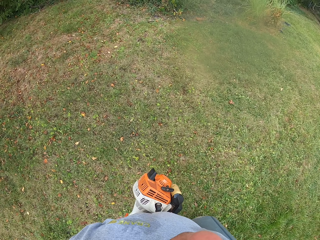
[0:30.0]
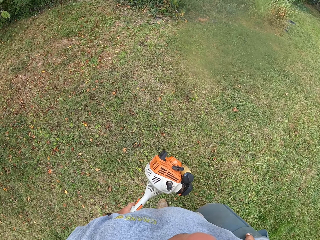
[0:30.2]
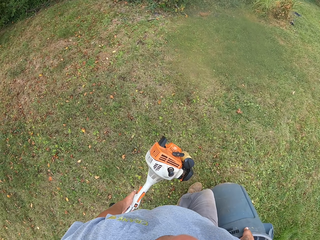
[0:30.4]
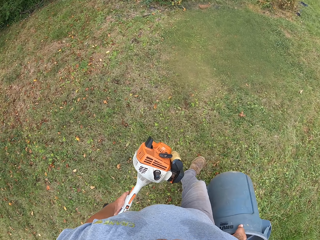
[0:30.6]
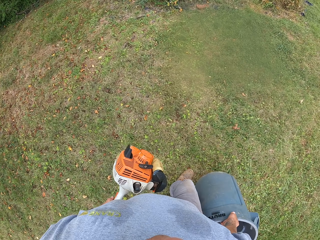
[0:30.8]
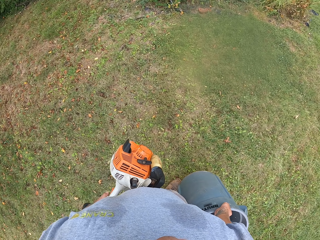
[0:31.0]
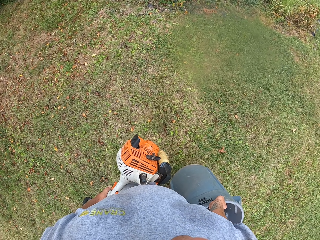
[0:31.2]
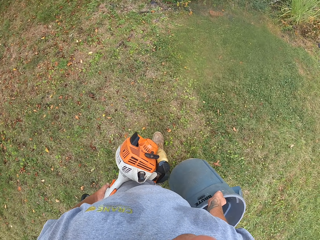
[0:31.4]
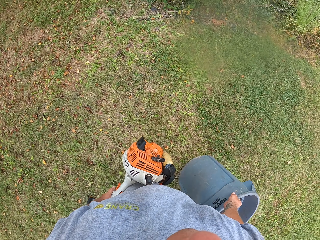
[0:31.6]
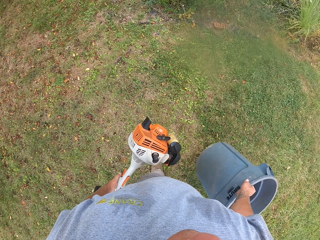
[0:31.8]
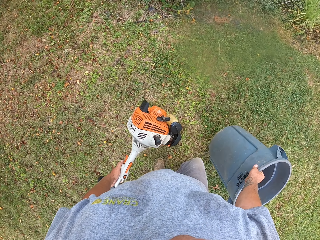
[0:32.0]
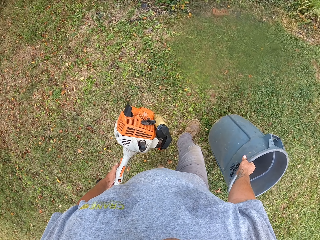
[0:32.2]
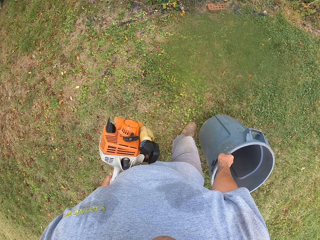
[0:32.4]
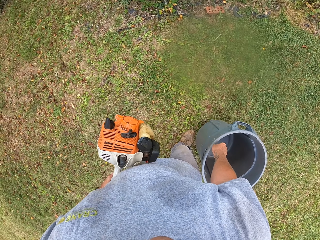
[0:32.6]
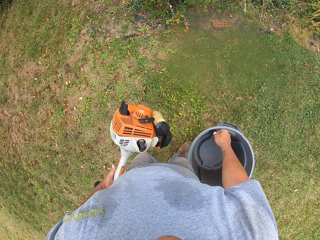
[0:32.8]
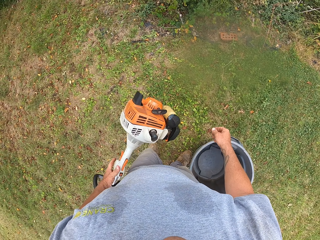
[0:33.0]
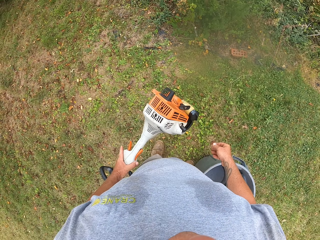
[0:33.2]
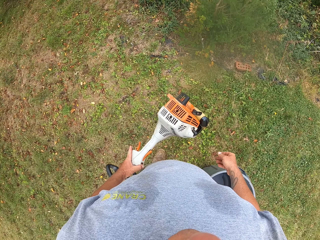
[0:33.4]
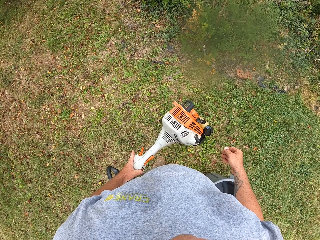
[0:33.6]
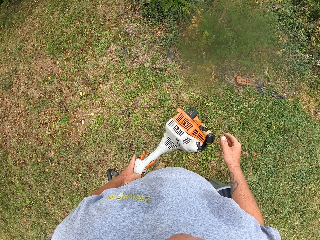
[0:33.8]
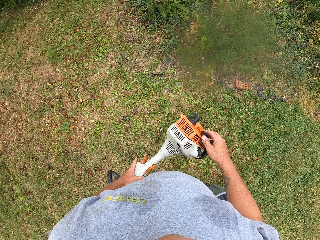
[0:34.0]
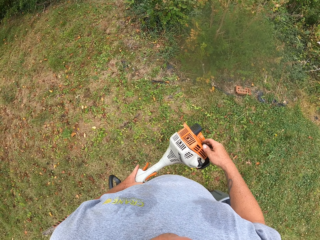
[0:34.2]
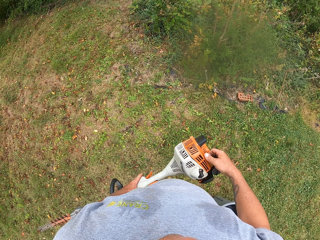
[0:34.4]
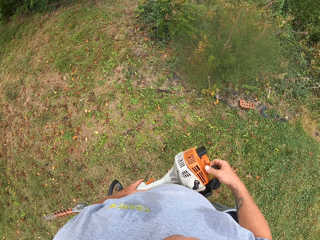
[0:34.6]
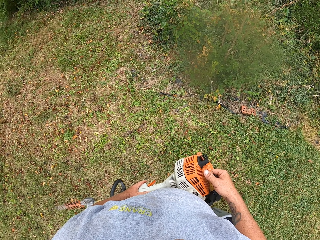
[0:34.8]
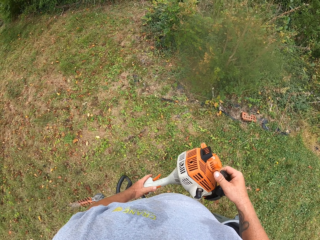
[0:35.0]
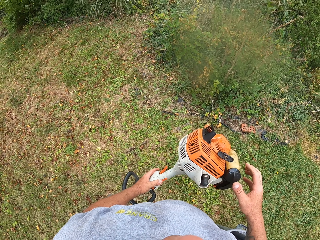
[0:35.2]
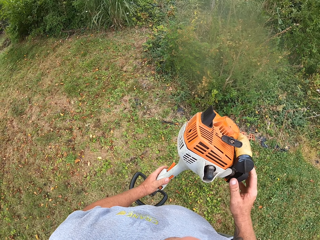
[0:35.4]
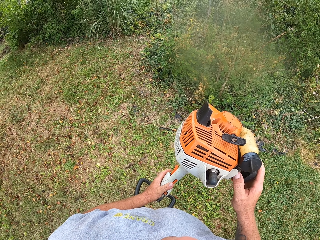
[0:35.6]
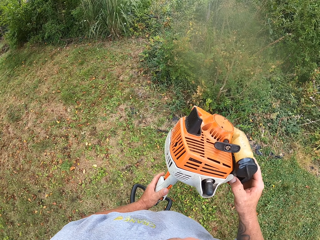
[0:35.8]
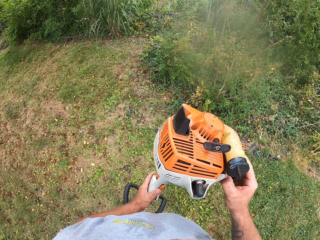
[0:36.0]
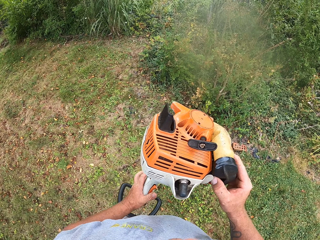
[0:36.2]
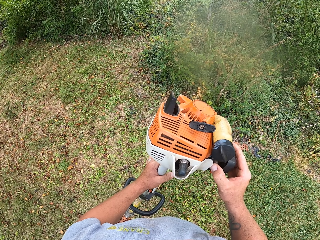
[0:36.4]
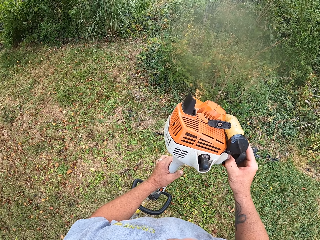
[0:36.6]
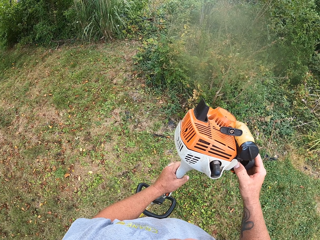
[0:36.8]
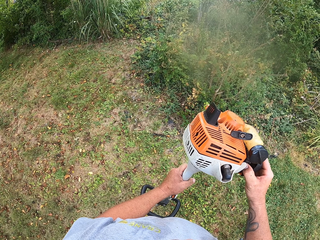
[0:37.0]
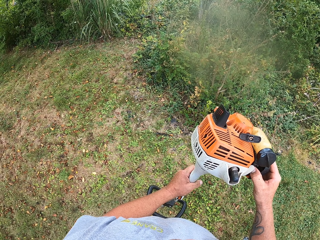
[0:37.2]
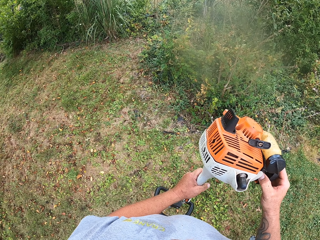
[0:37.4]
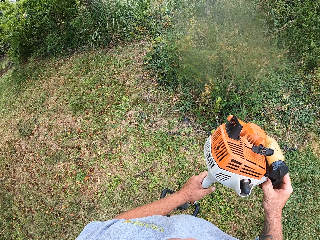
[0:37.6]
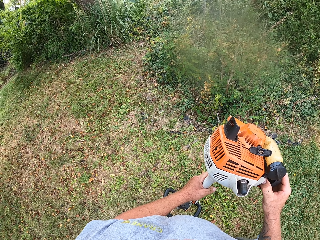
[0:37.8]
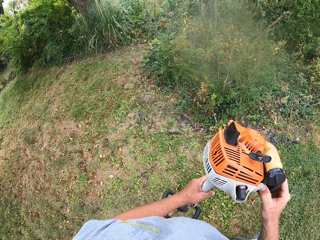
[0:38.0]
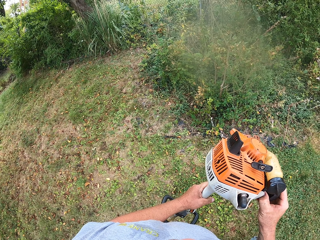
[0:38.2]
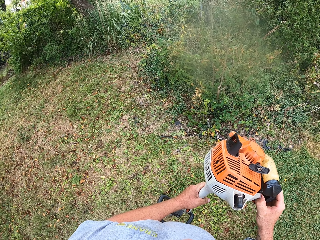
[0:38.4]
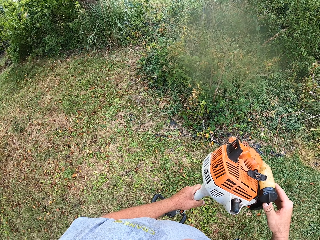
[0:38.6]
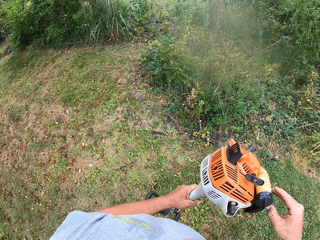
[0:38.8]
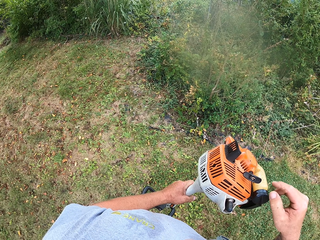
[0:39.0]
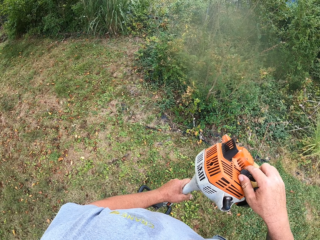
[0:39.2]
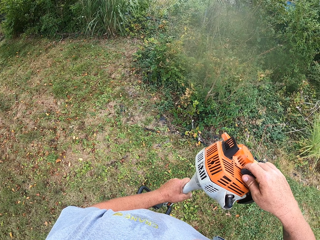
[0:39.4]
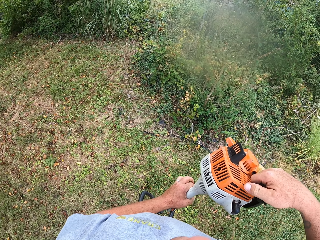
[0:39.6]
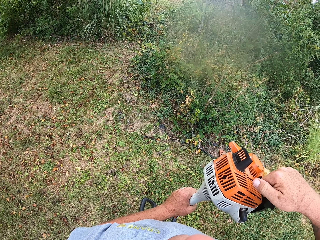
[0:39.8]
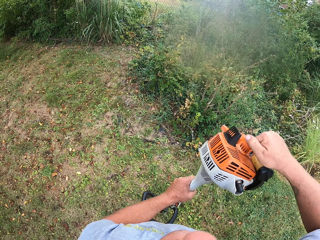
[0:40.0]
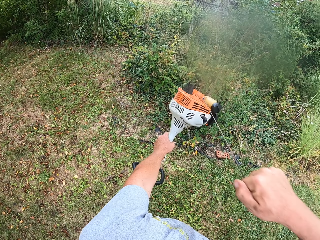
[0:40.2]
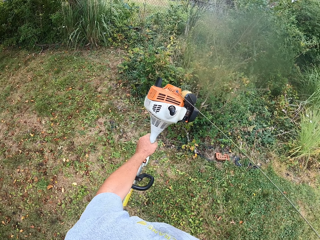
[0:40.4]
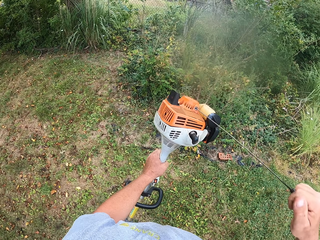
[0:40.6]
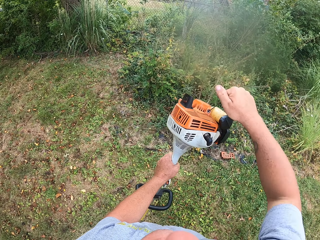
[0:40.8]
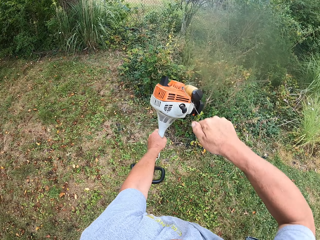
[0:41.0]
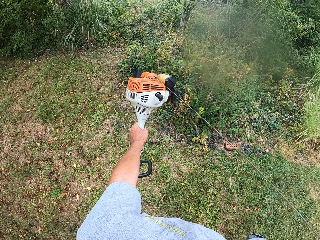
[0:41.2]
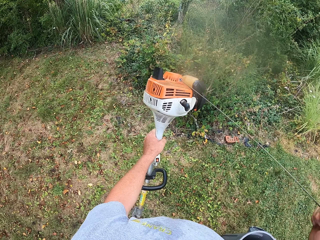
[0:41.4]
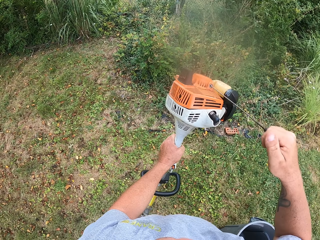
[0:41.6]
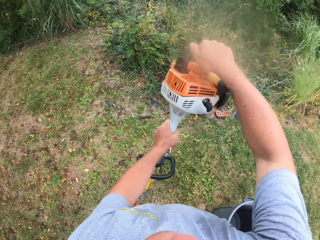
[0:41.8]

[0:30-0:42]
The camera wearer places the dustbin on the ground. They put the trimming machine on. They look at the trimming machine. They pull the brush cutter's string. They put the trimming machine on.

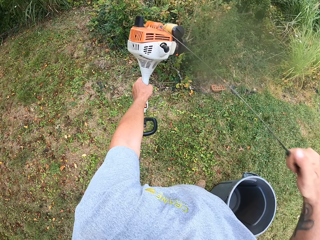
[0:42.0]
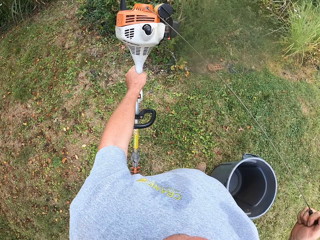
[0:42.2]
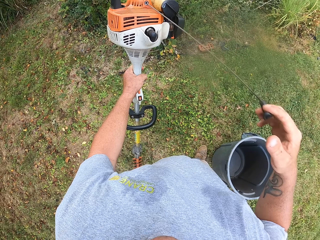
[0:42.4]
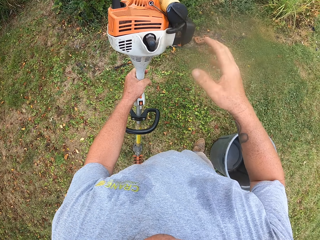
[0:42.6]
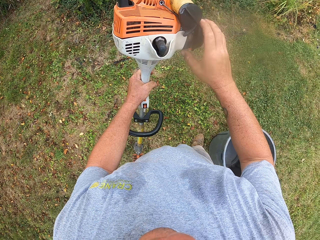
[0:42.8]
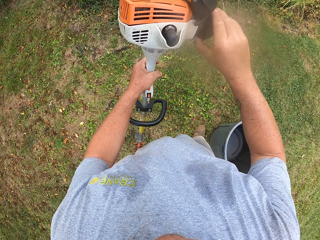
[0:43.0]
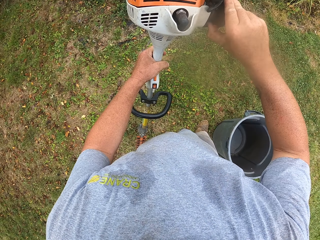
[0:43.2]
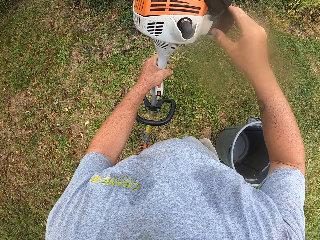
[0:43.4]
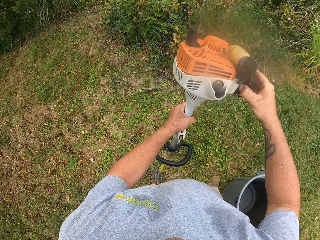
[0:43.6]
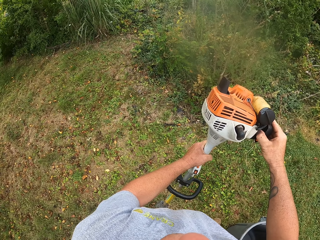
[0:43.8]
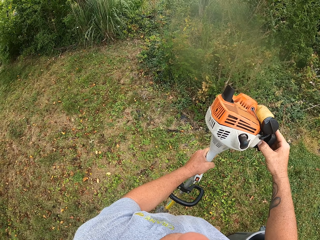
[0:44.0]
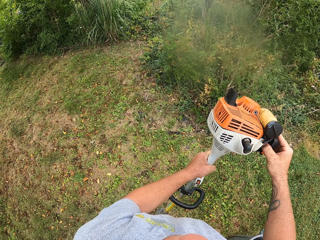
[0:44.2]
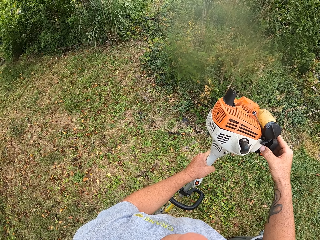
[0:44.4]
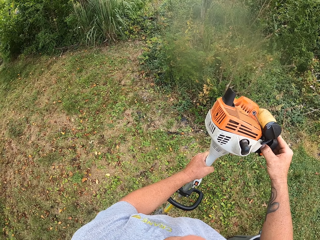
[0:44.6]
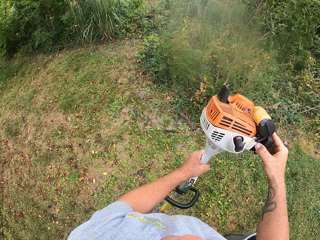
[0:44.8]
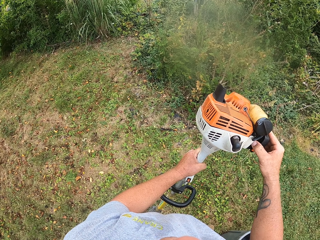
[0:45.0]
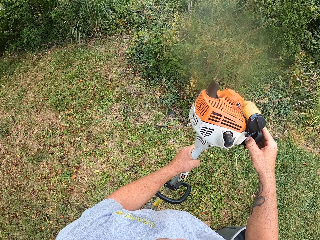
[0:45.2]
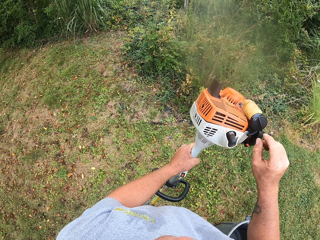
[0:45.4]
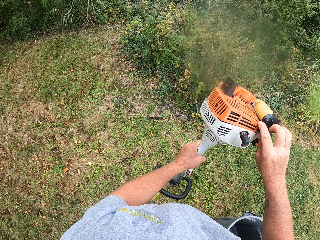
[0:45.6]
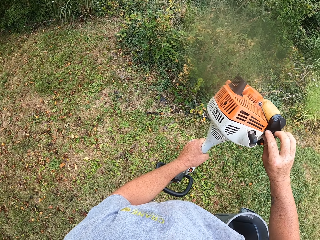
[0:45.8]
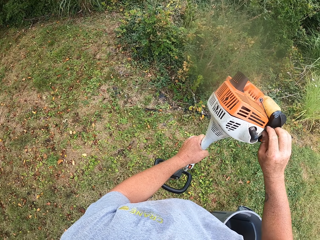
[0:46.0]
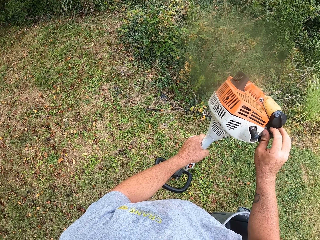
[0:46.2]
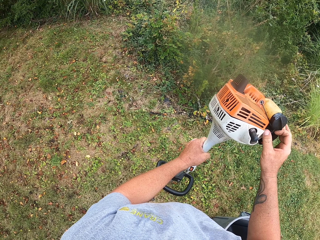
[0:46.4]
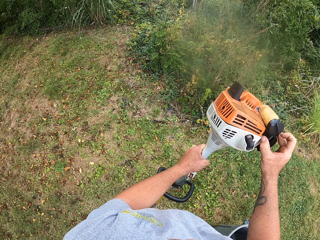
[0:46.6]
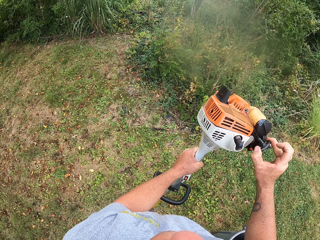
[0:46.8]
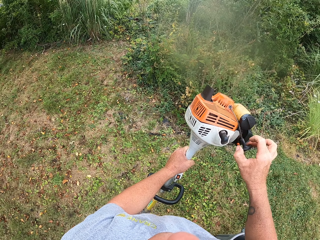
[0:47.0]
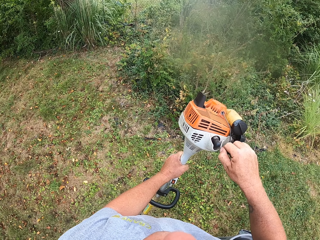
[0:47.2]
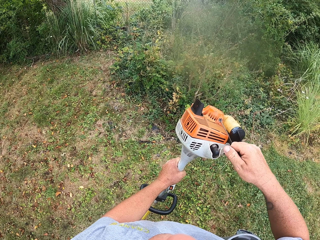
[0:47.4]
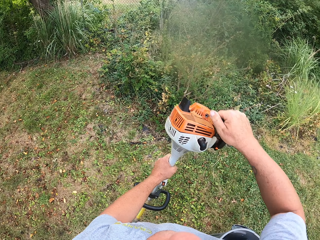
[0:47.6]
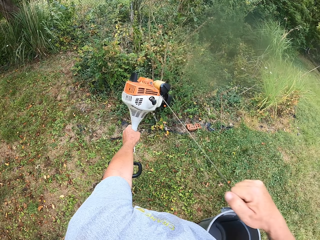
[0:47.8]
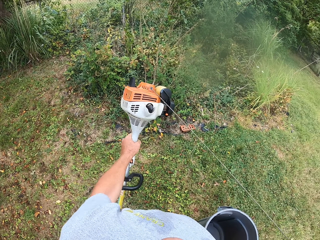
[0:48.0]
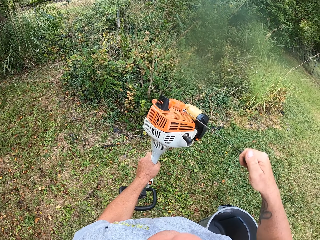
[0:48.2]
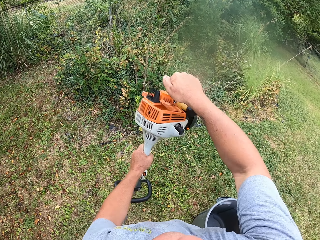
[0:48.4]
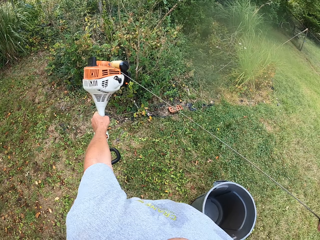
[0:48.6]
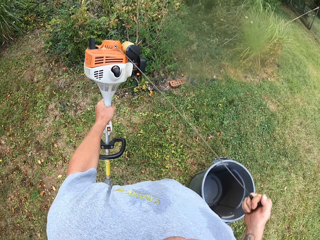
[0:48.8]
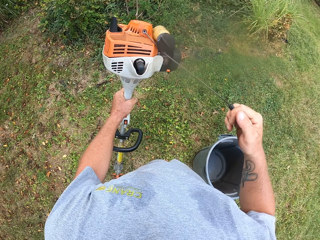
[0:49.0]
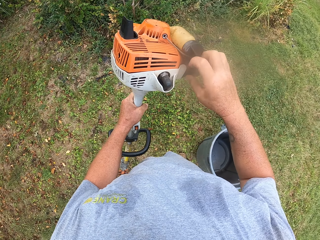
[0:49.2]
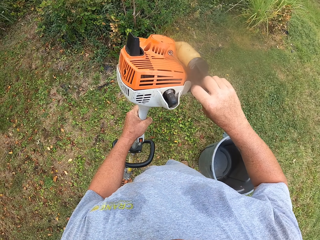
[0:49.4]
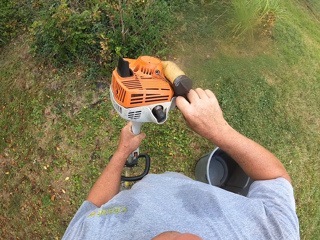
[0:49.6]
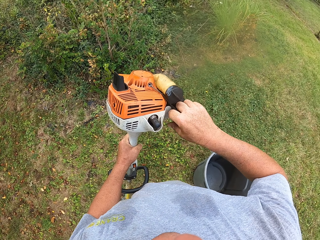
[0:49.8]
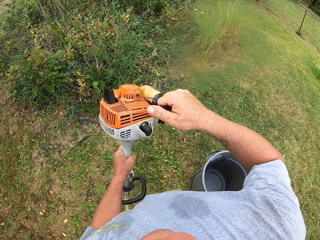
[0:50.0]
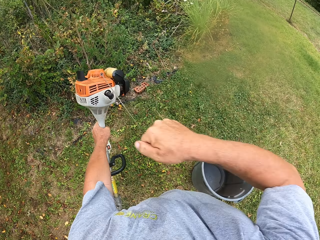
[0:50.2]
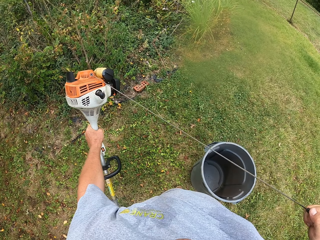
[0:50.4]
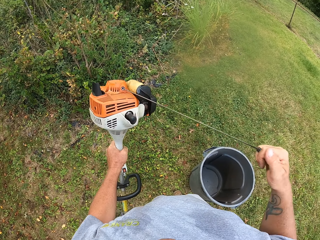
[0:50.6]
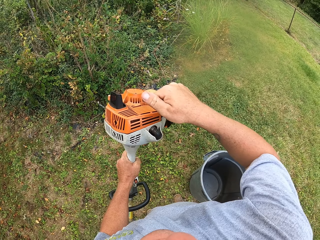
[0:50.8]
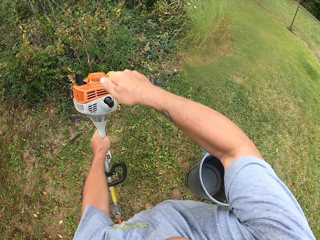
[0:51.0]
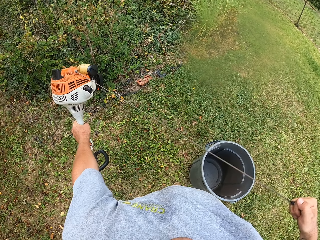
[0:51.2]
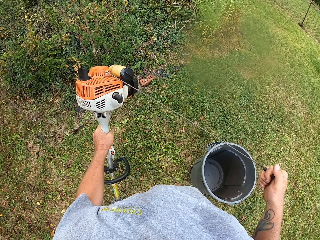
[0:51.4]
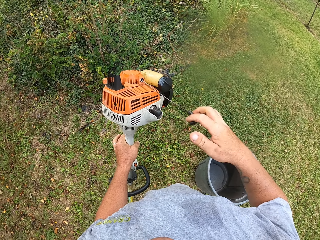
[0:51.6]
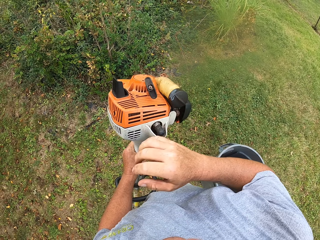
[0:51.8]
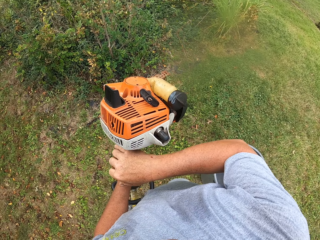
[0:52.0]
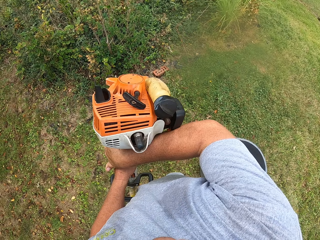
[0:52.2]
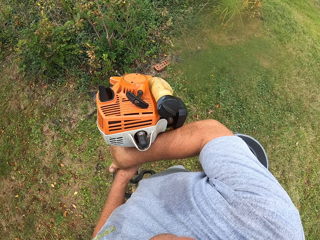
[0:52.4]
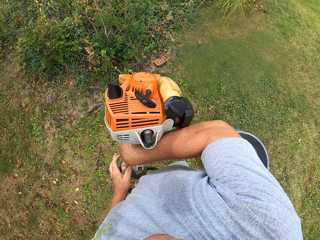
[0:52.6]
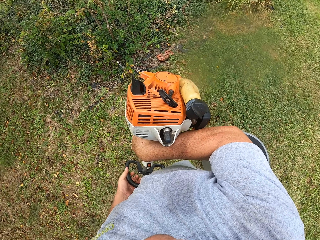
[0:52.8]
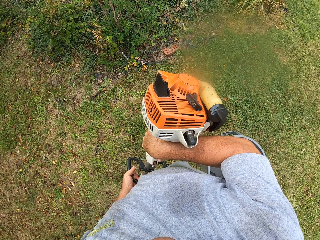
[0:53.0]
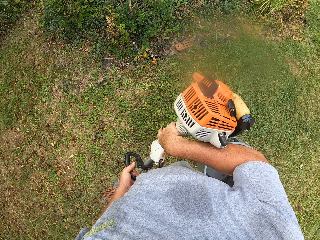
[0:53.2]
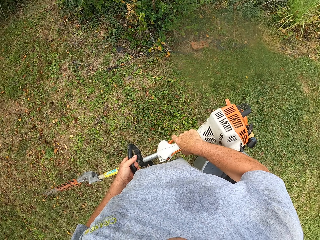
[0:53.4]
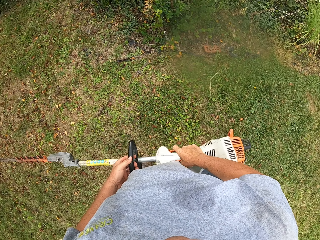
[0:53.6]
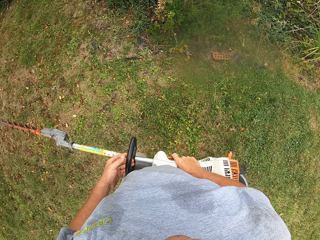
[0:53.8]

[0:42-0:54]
The camera wearer switches the brush cutter on. They put the trimming machine on.
